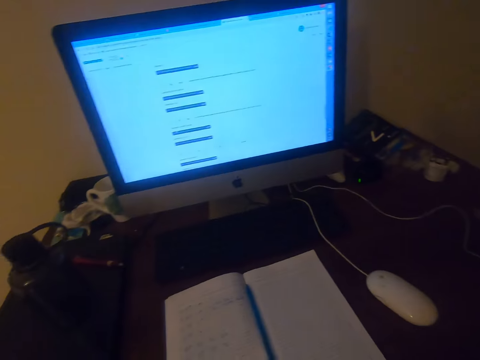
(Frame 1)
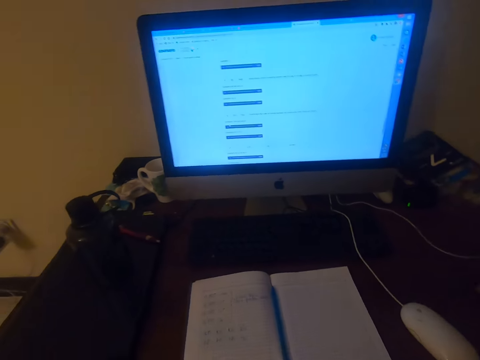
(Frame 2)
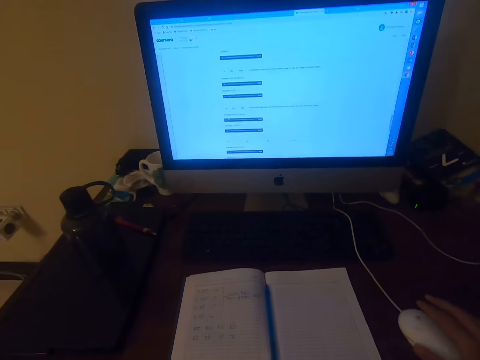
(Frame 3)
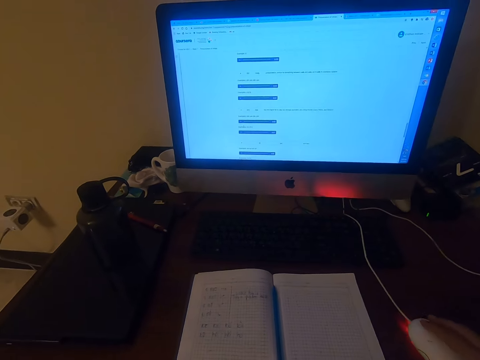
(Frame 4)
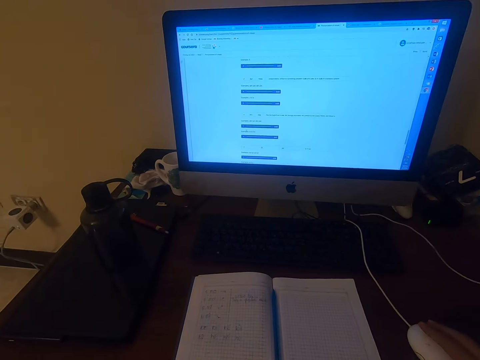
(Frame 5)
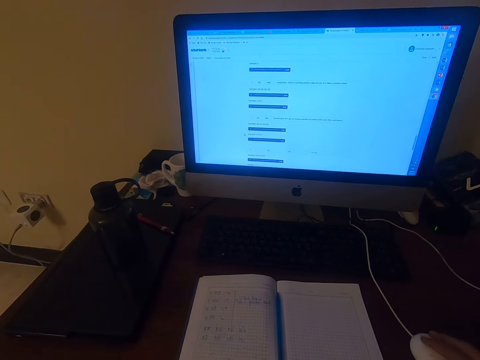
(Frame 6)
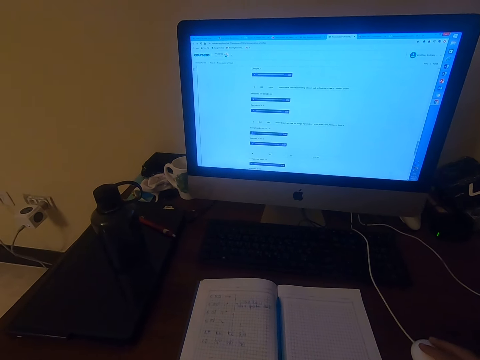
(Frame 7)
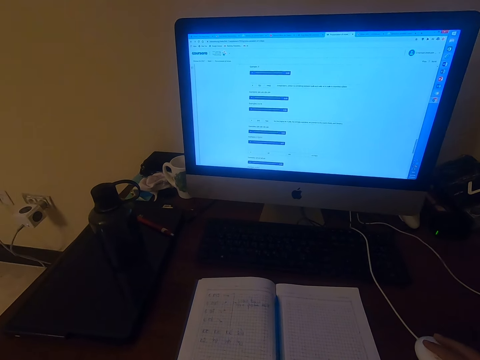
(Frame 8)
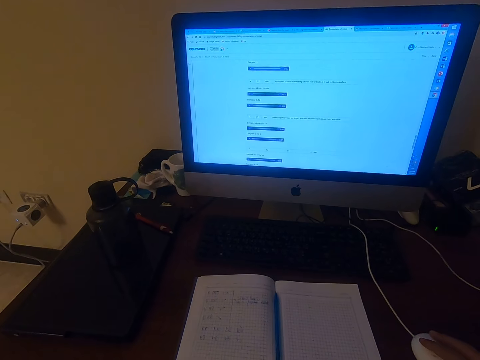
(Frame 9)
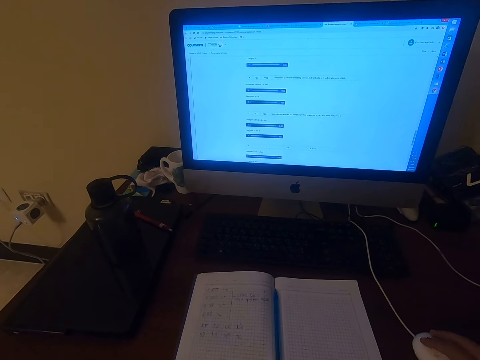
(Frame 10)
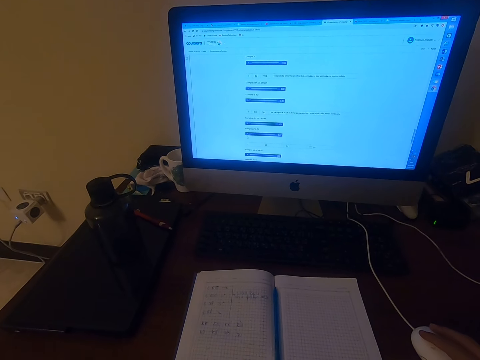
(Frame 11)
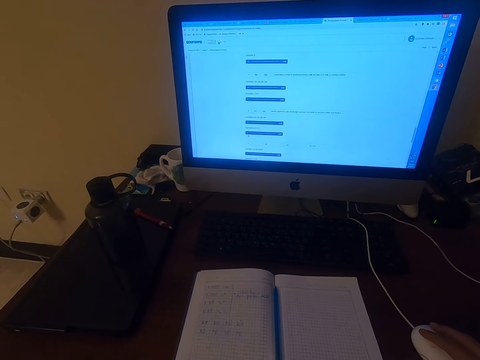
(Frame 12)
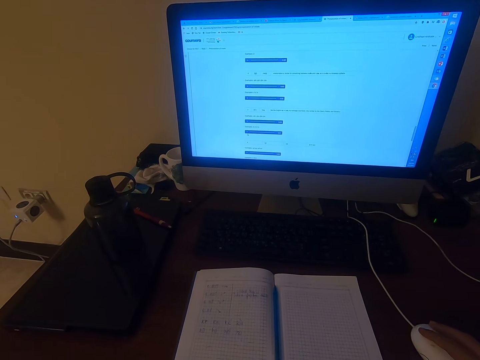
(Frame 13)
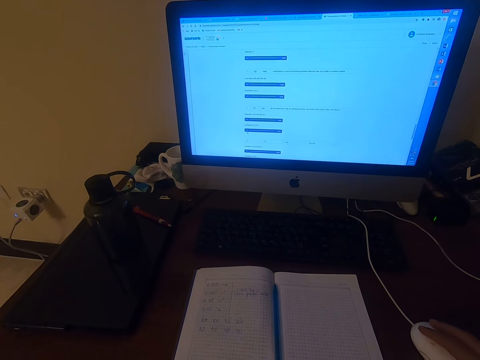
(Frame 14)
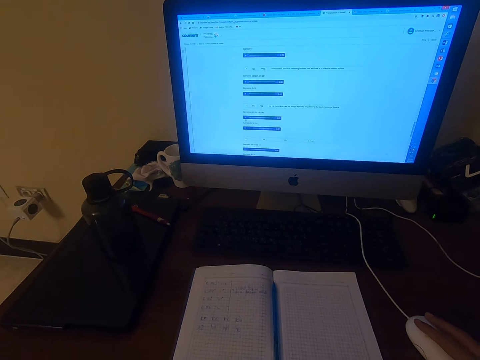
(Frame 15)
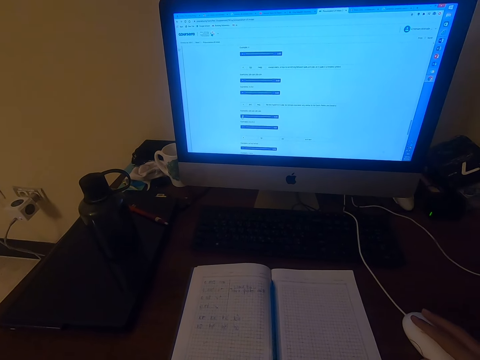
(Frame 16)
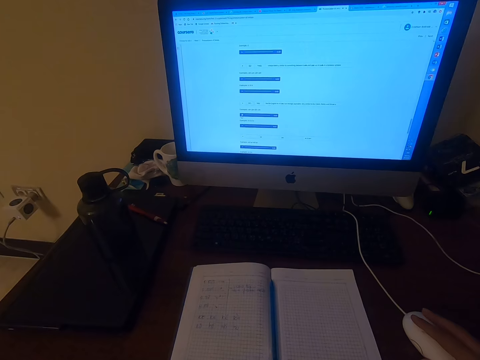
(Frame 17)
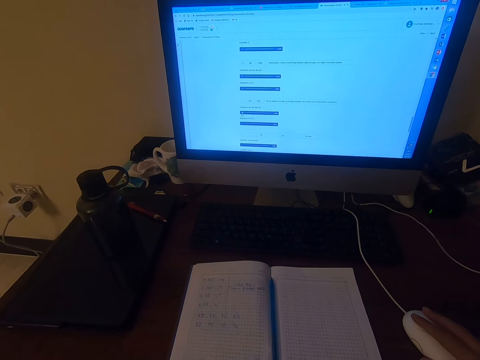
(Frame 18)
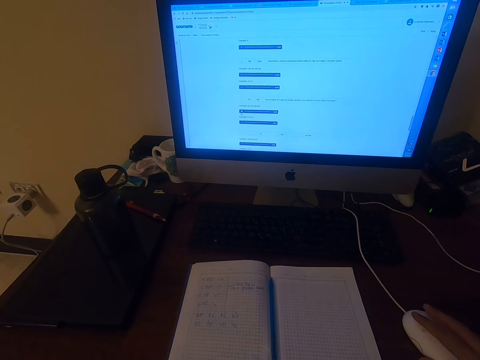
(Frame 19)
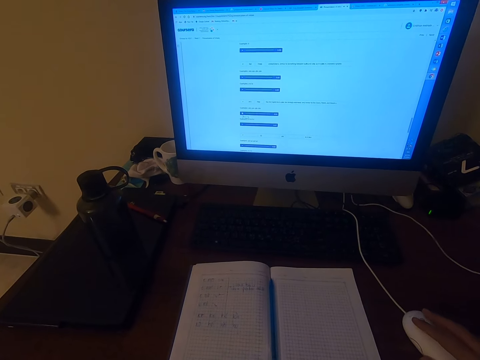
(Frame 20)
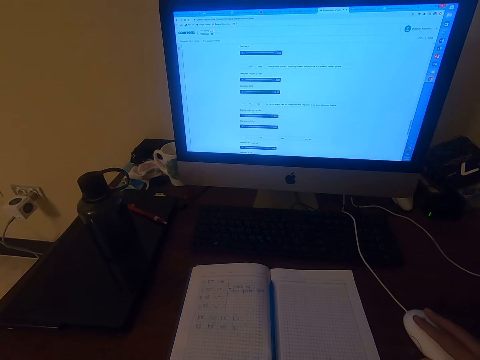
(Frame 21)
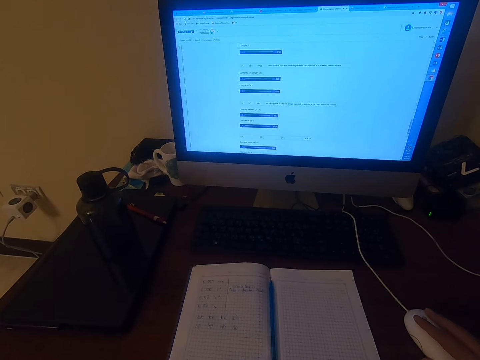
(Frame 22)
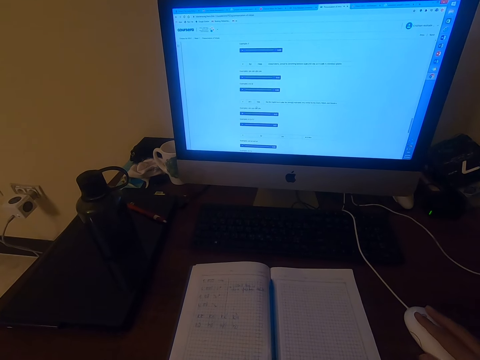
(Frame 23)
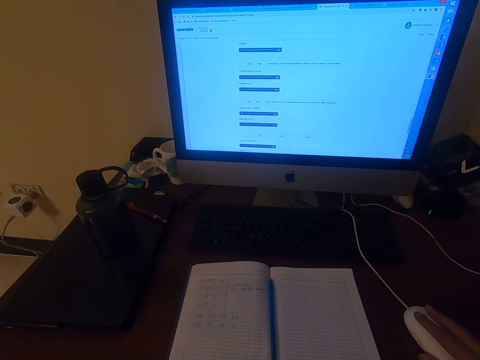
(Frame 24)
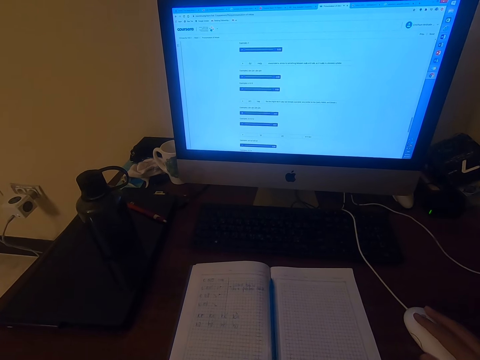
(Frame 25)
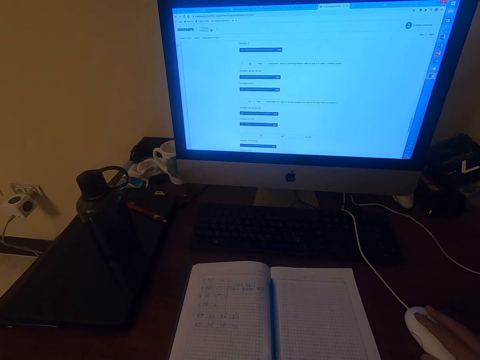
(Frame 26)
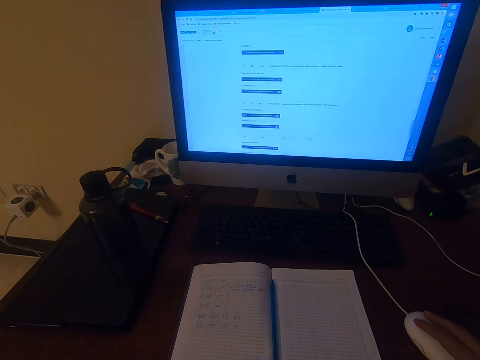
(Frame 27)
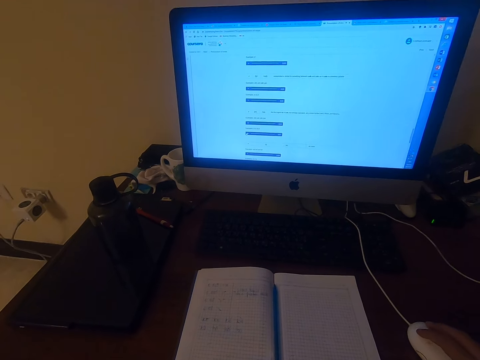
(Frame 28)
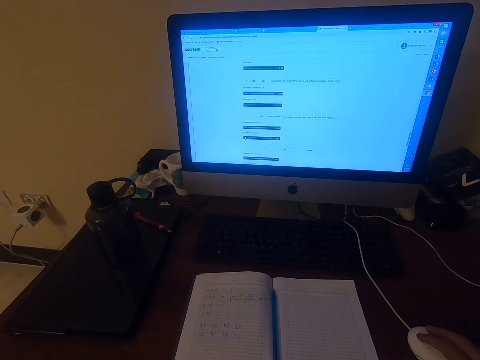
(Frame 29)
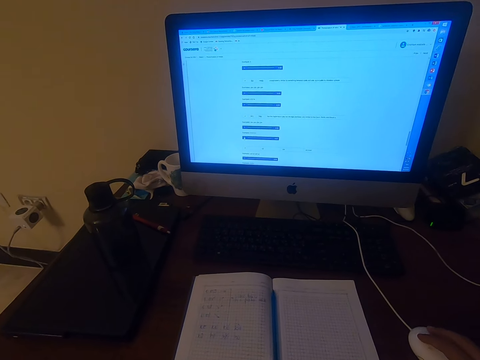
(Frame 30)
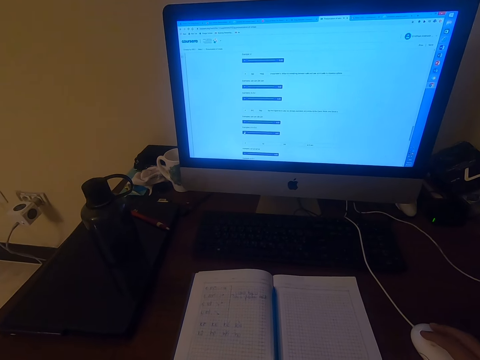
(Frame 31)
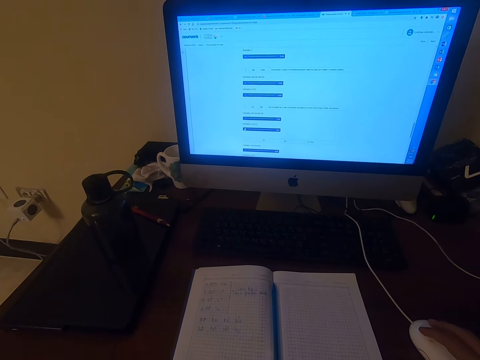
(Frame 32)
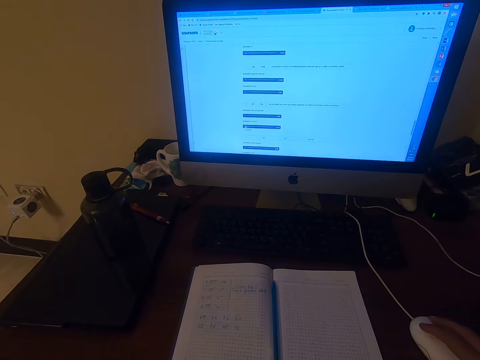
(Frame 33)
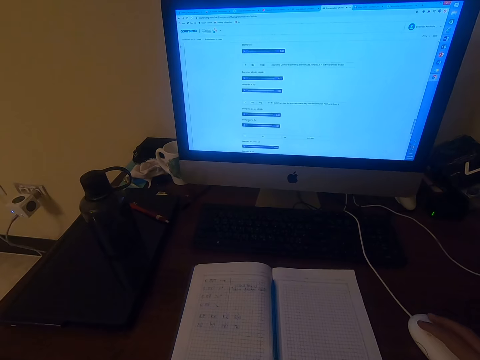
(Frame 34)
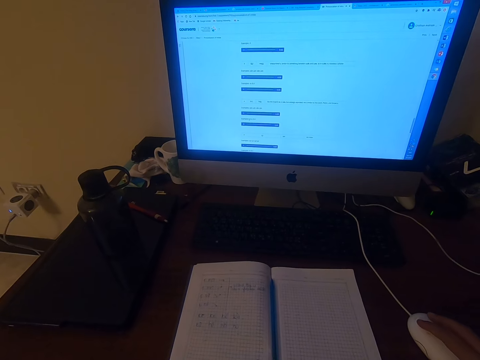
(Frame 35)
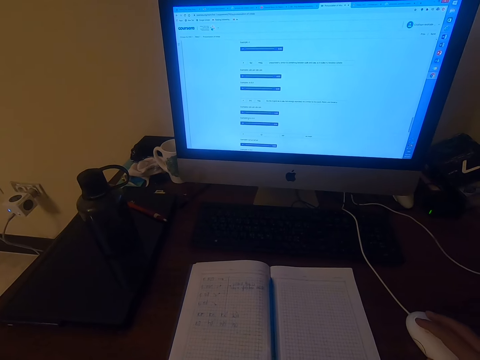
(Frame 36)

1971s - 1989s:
The camera wearer places the phone on the table. They operate a computer. They talk.

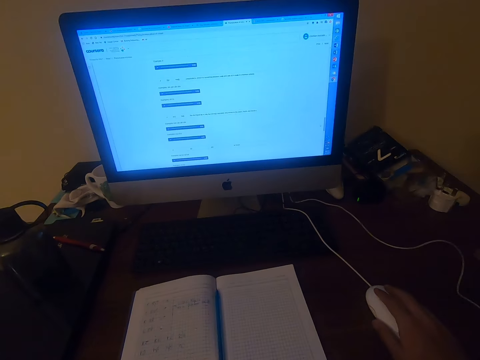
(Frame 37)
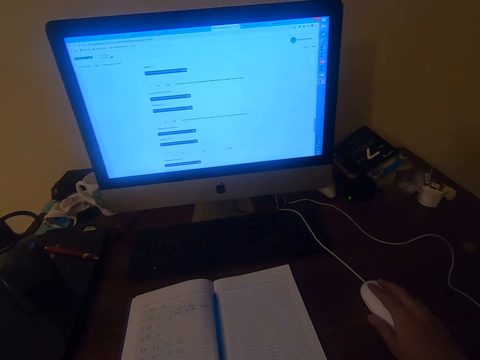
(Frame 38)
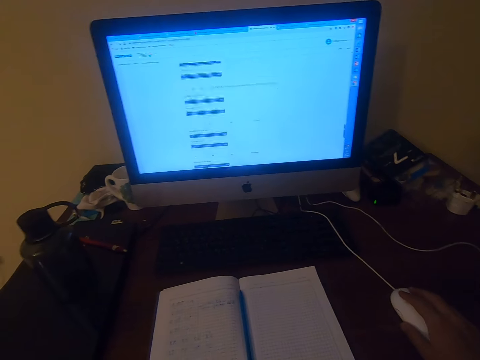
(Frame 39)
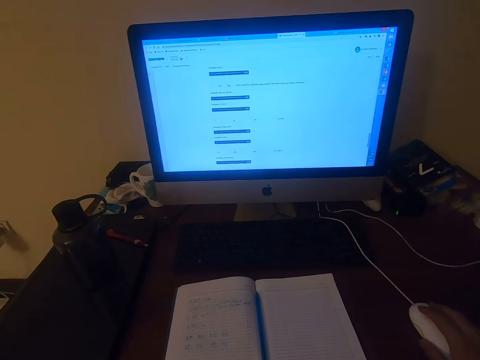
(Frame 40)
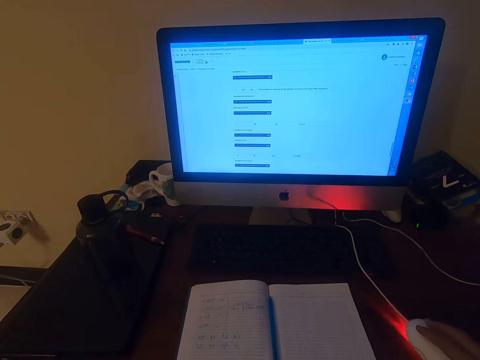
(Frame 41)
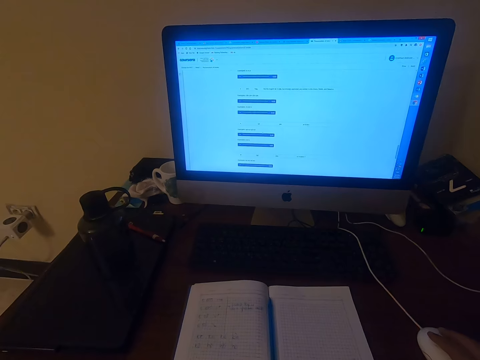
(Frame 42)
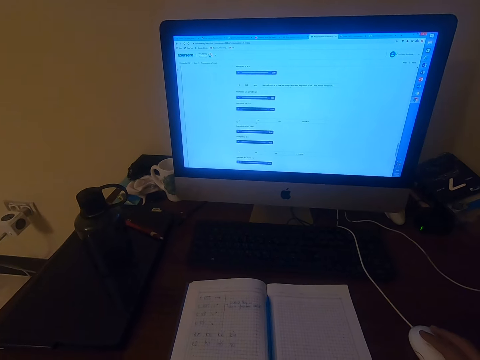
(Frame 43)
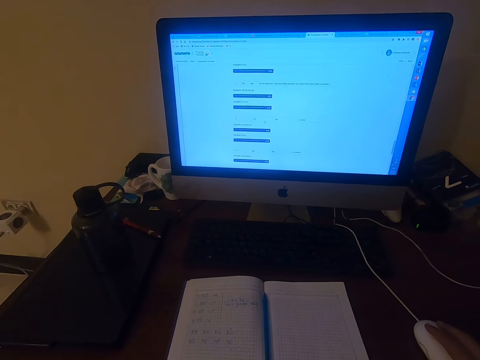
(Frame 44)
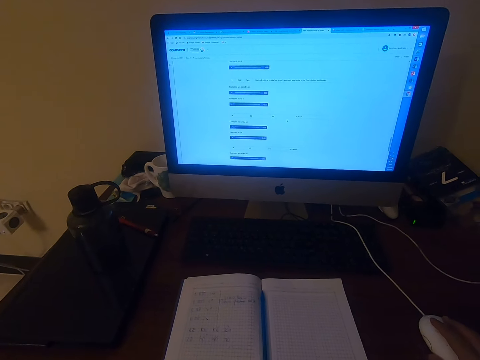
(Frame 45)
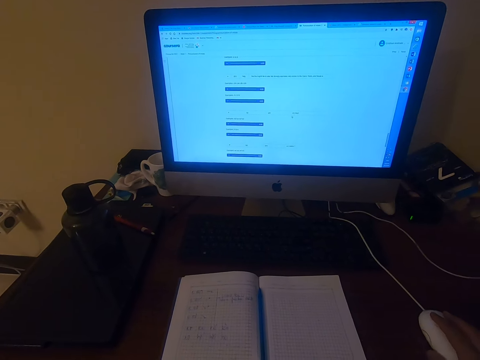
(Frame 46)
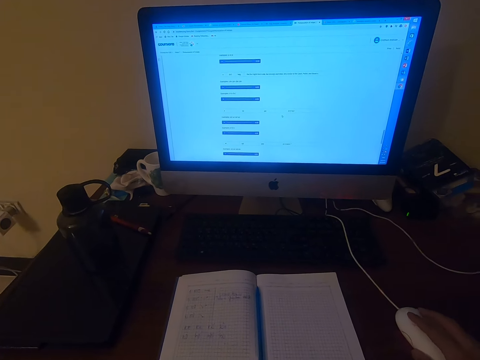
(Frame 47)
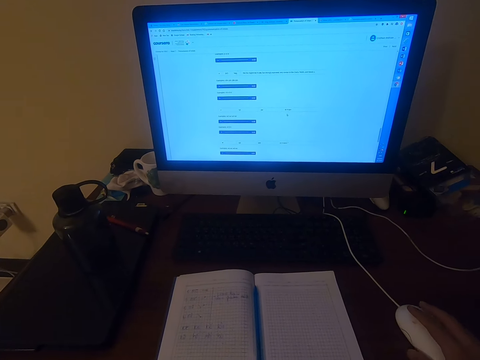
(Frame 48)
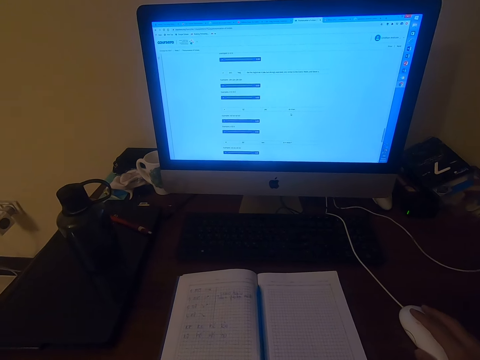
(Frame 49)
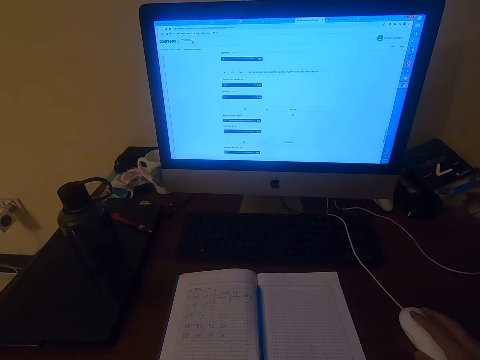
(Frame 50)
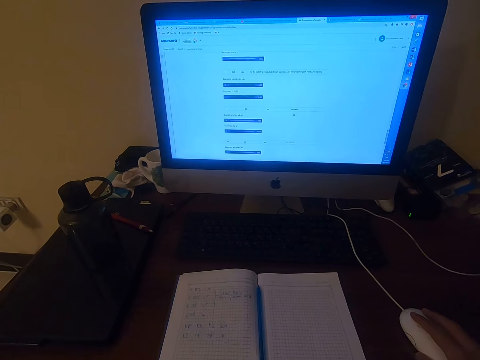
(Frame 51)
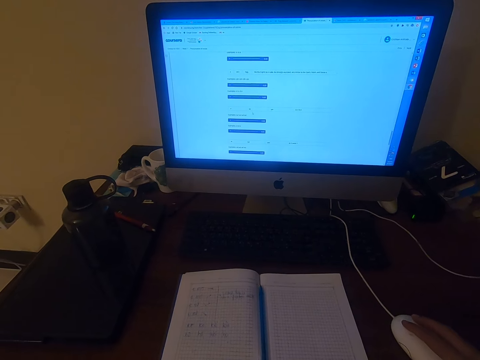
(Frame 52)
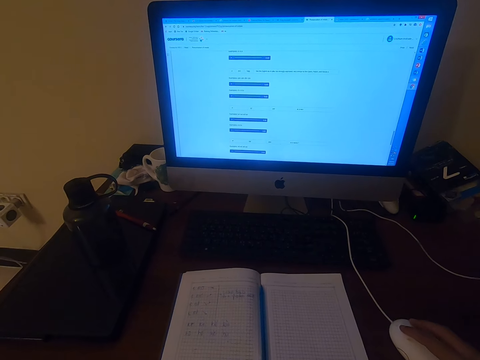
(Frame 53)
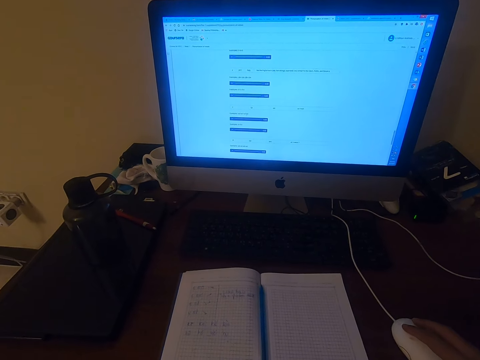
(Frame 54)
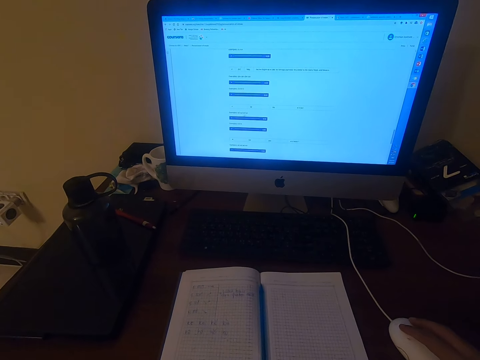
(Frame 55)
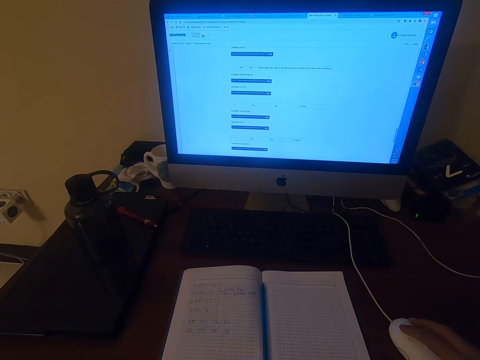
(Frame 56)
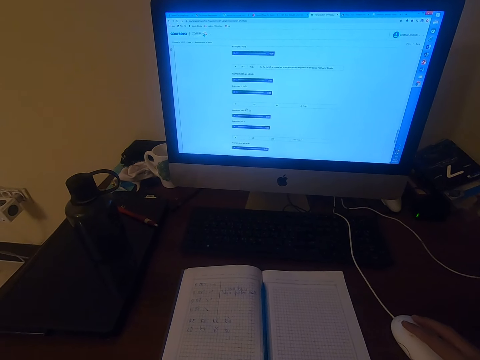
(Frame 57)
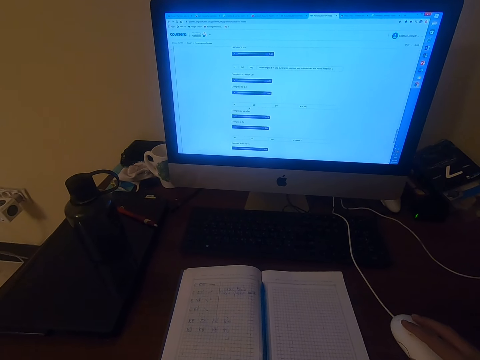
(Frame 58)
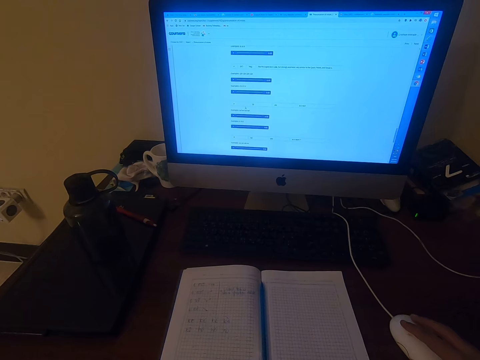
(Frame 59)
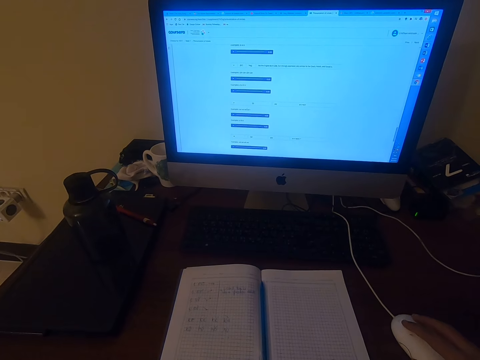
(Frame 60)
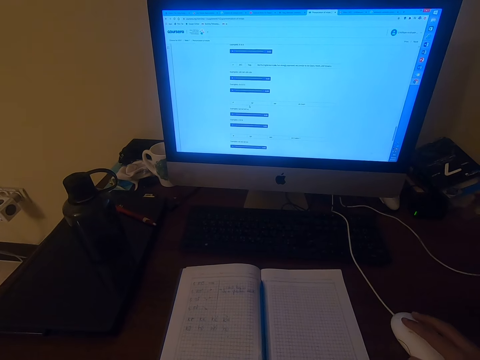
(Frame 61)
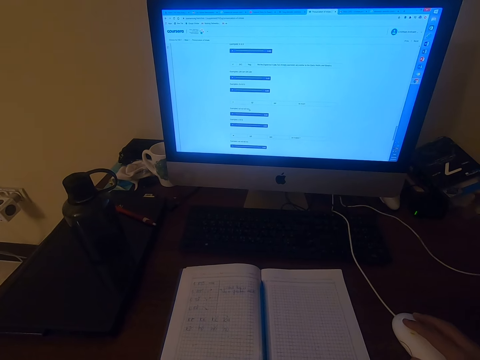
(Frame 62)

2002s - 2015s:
The camera wearer operates a machine with a mouse. They talk.
